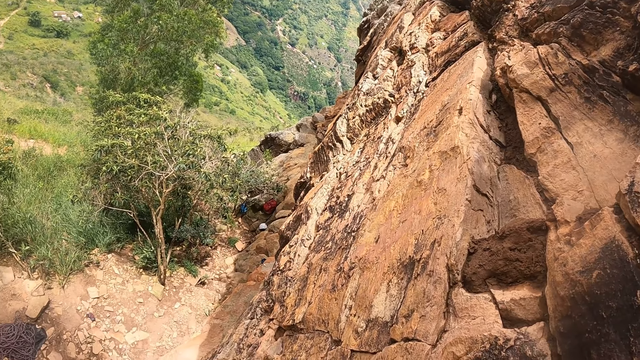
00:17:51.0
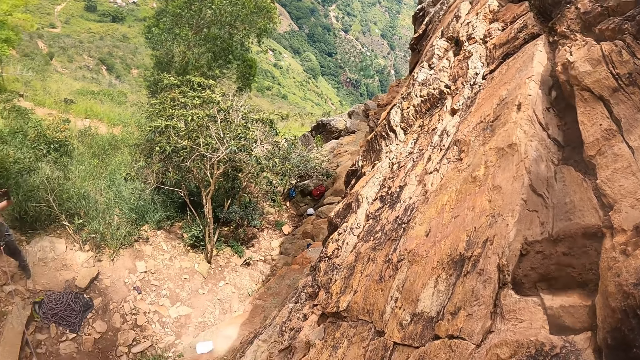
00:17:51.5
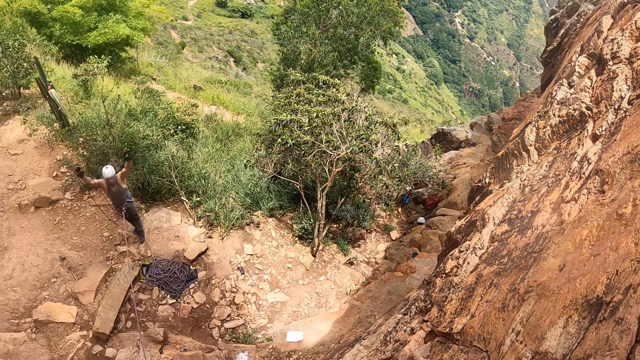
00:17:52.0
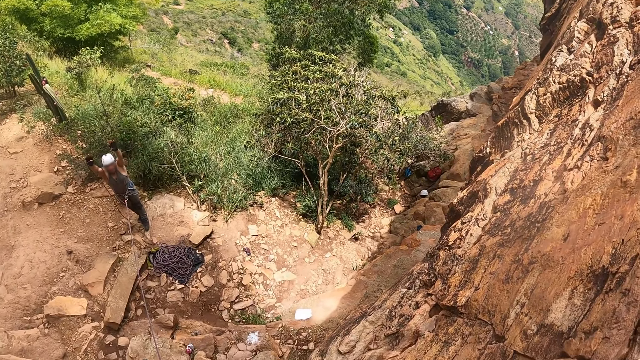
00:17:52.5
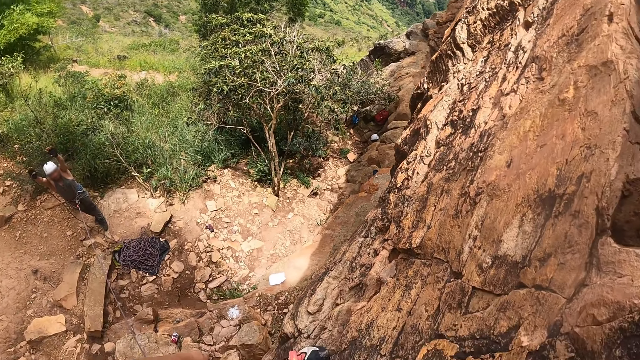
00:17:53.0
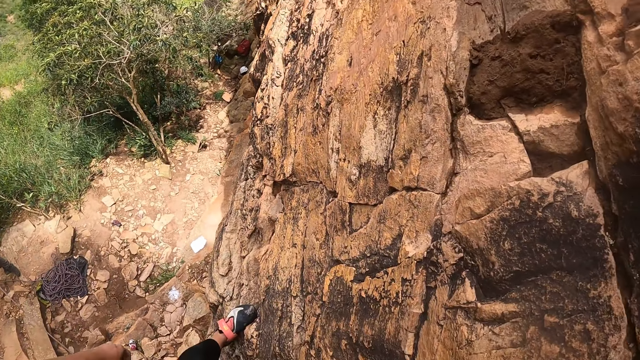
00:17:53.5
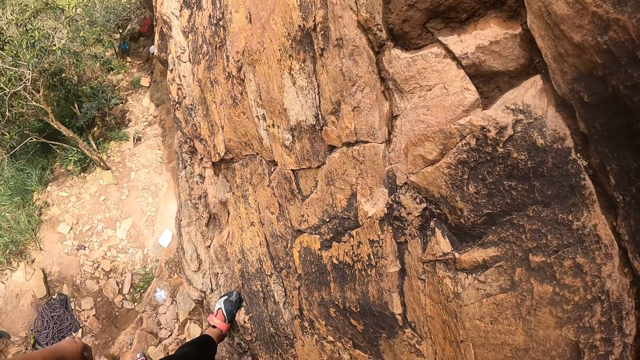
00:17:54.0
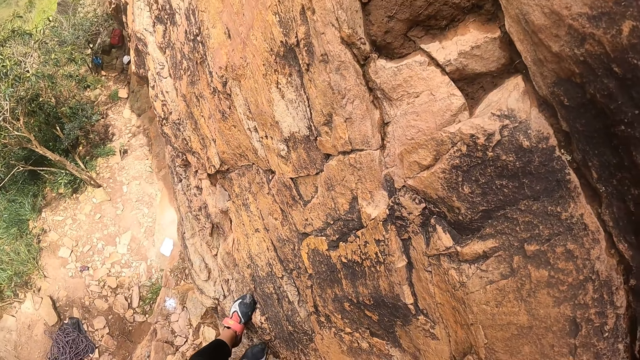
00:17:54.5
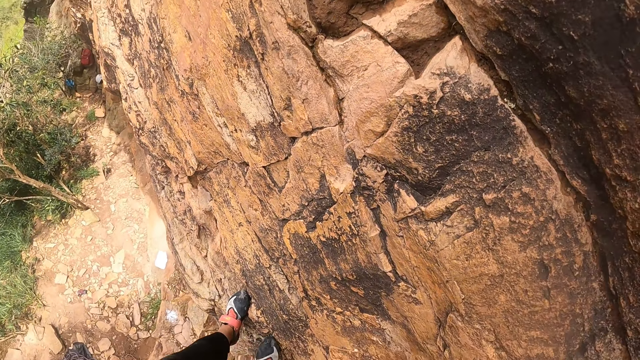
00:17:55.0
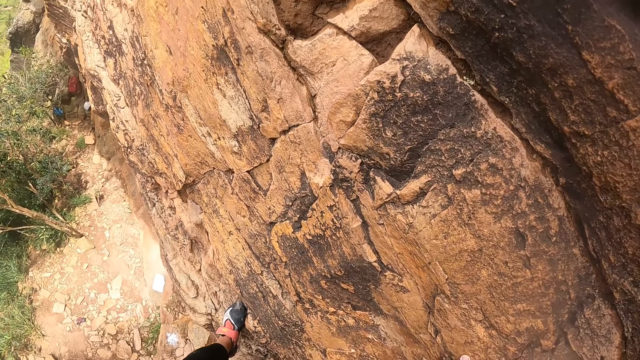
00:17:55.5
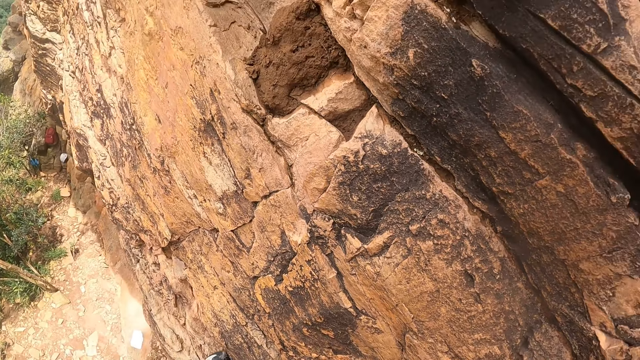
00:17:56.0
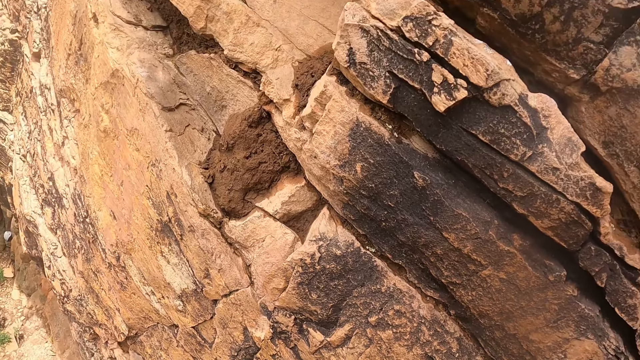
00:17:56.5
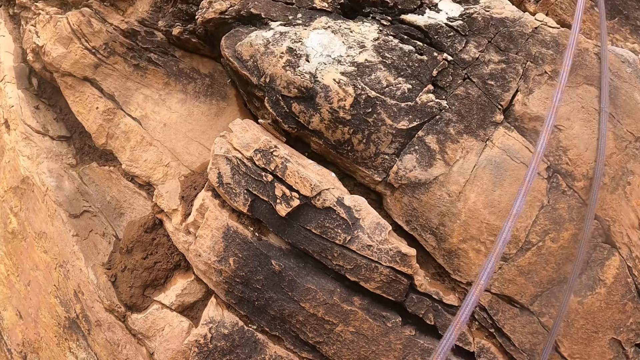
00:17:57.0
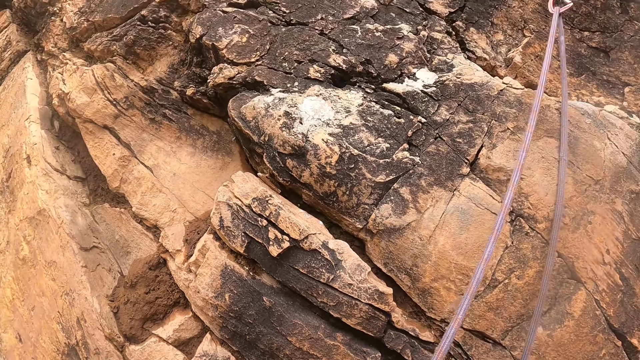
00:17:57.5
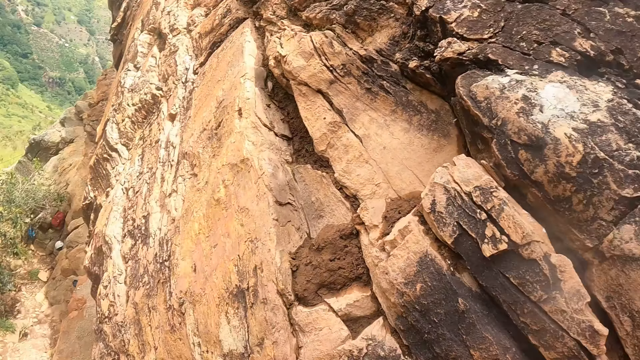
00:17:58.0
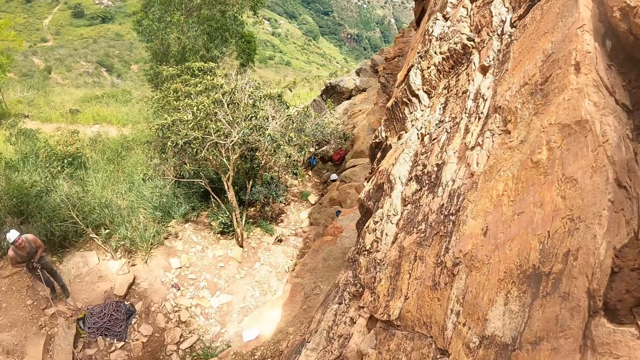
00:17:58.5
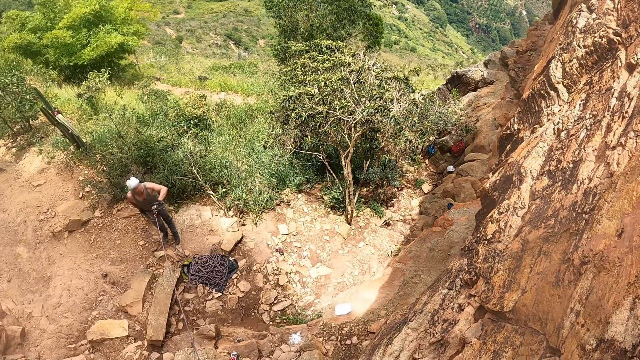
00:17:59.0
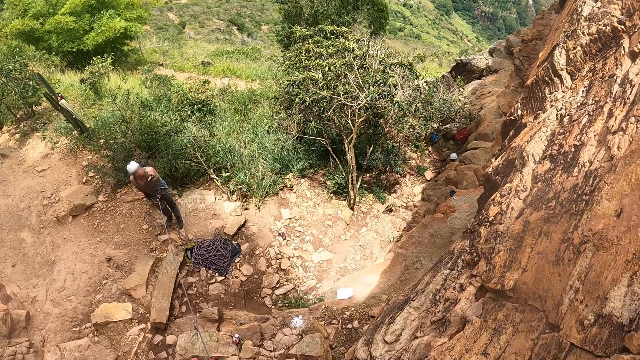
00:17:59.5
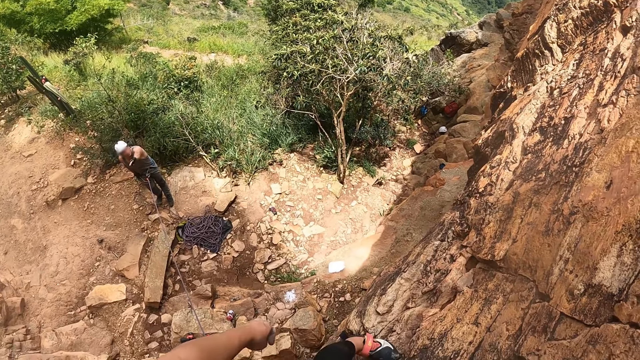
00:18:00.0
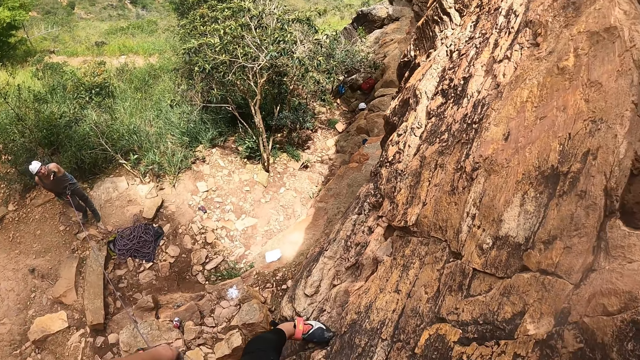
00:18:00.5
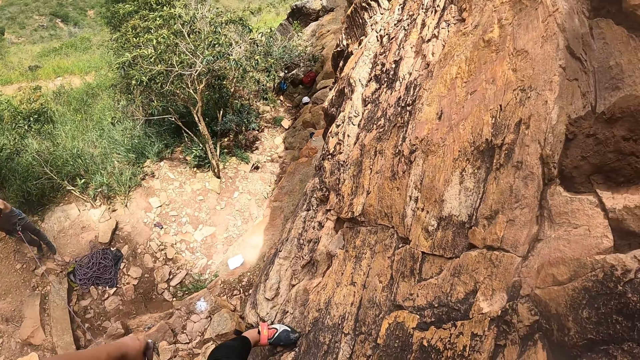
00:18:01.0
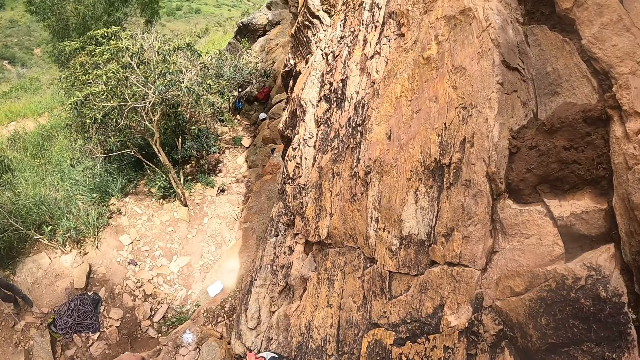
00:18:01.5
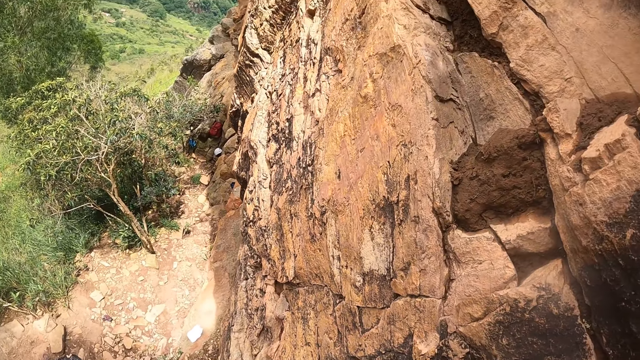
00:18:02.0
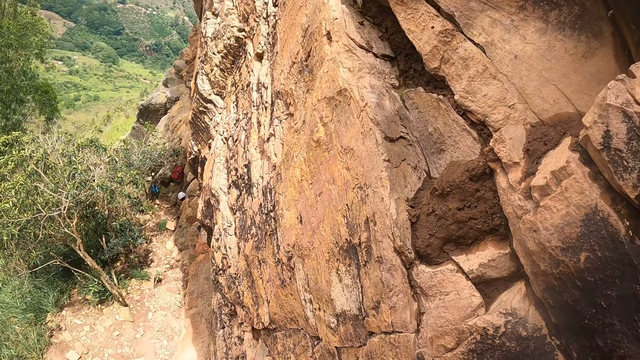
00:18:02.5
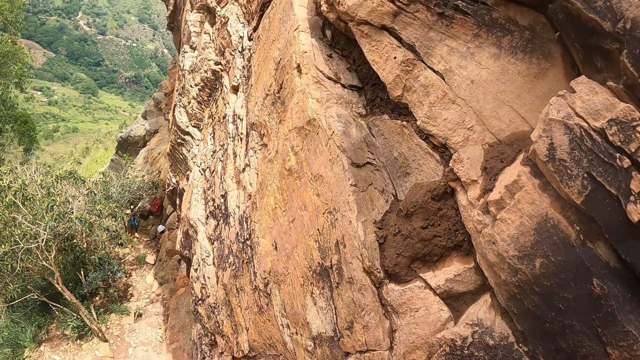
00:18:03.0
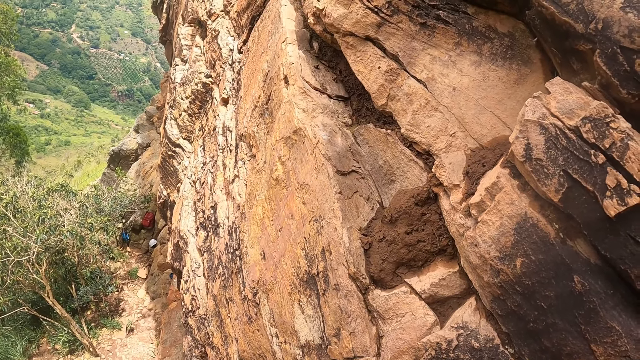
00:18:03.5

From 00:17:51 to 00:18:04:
A person interacts with the camera wearer. The camera wearer looks around.

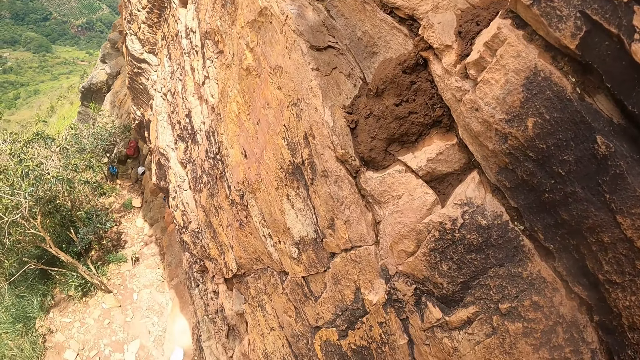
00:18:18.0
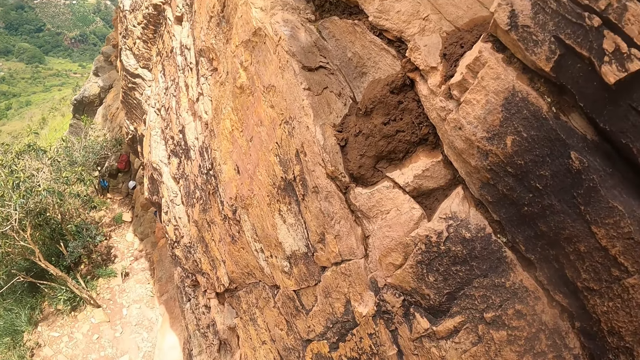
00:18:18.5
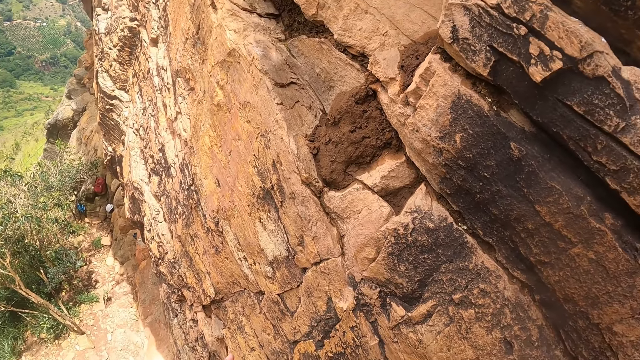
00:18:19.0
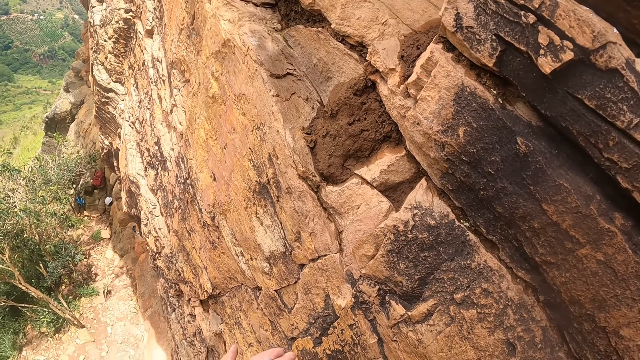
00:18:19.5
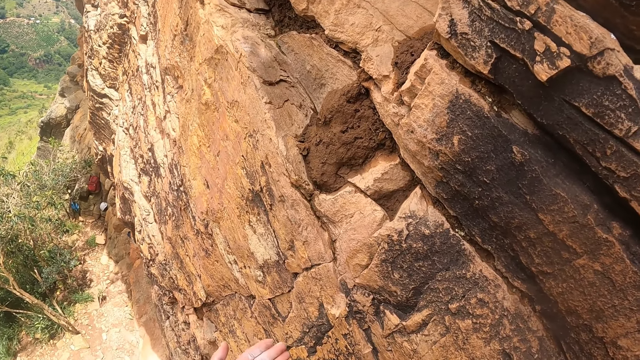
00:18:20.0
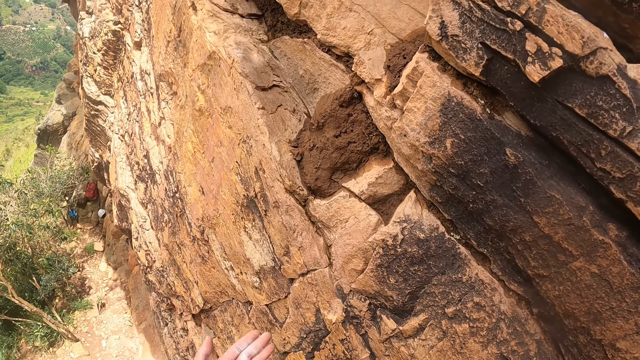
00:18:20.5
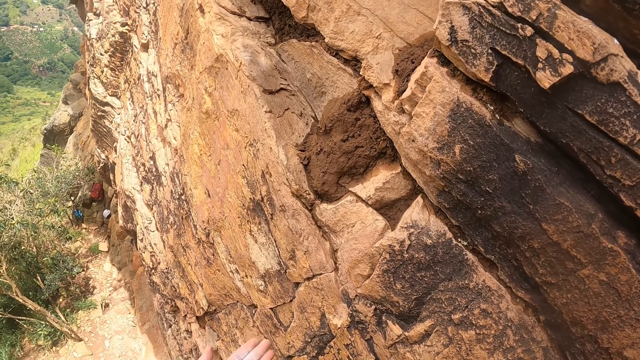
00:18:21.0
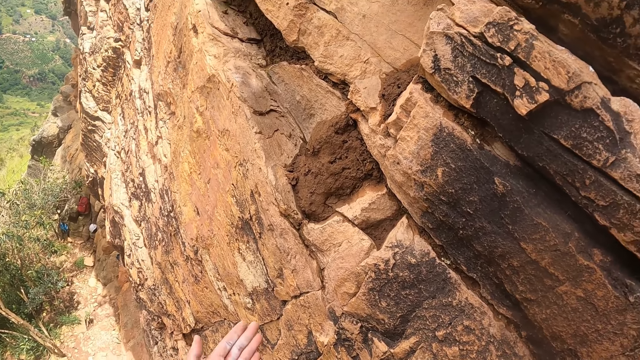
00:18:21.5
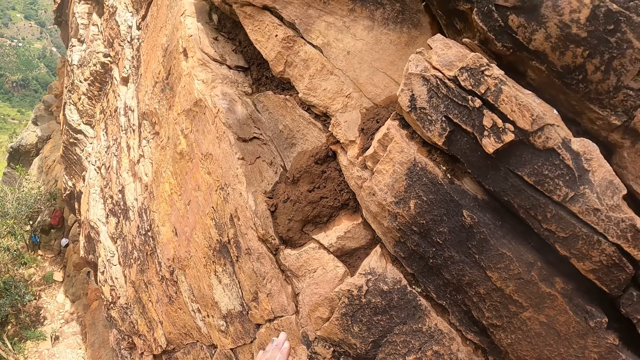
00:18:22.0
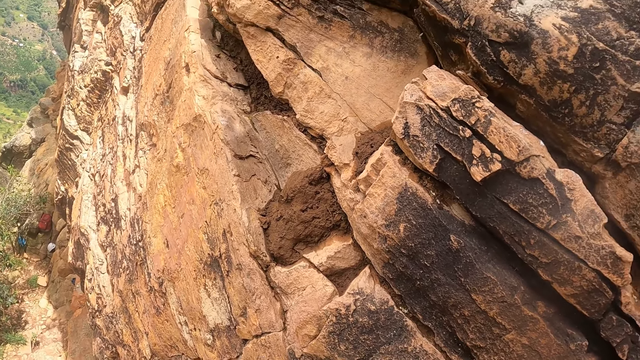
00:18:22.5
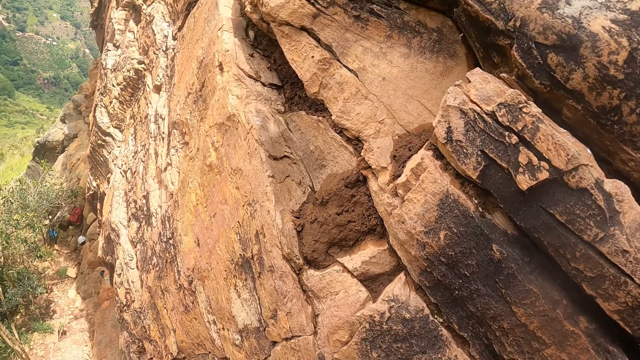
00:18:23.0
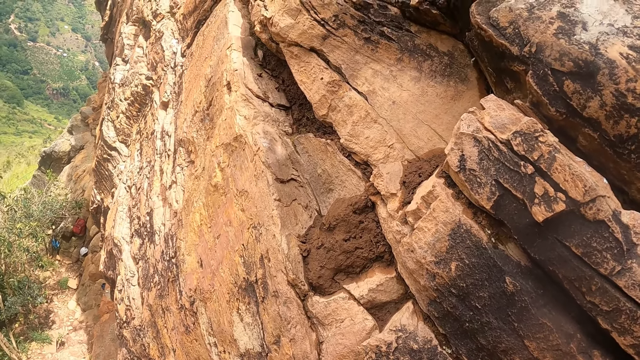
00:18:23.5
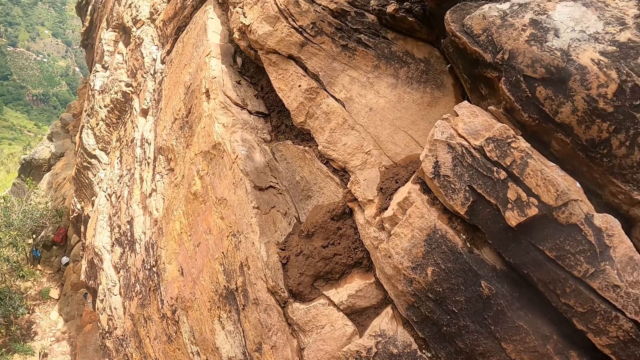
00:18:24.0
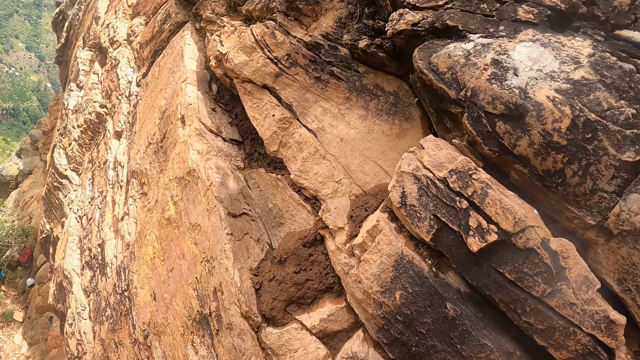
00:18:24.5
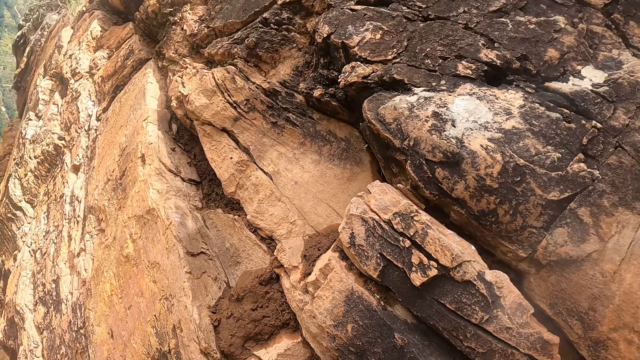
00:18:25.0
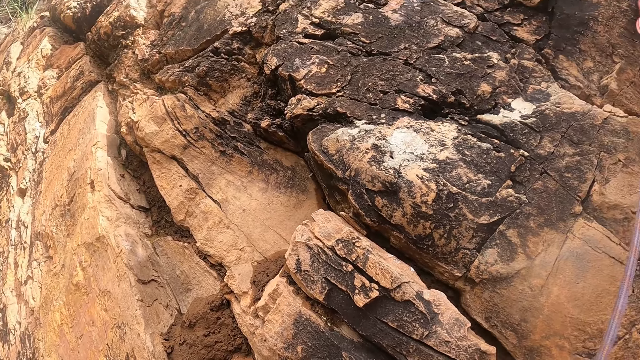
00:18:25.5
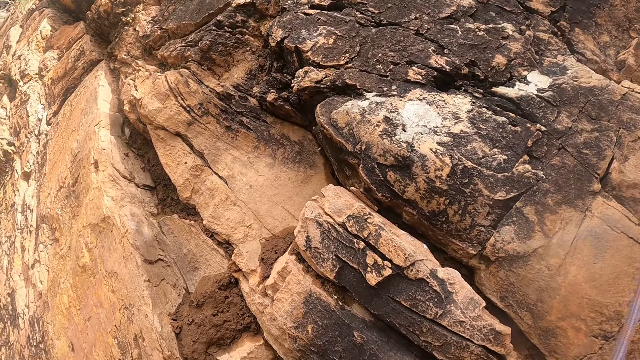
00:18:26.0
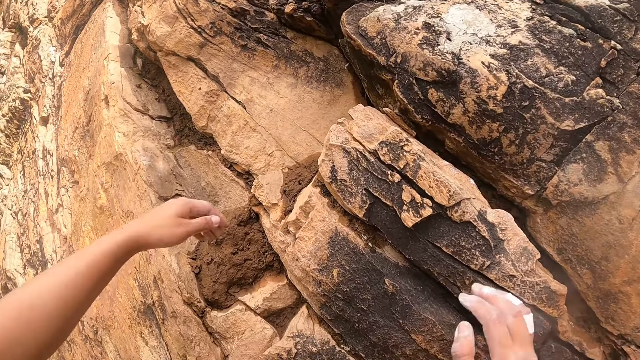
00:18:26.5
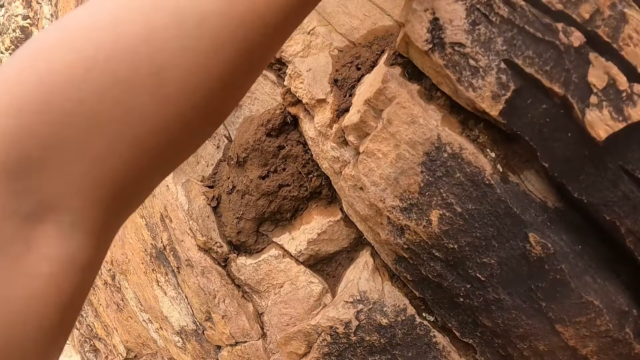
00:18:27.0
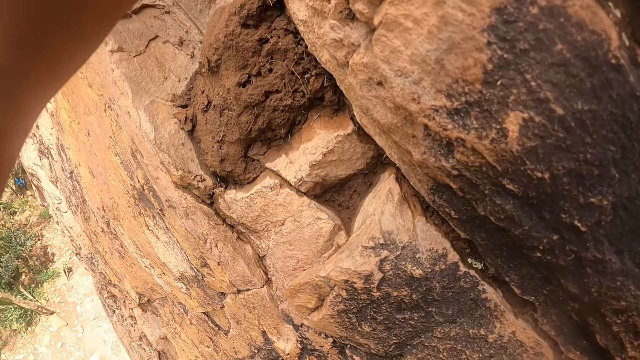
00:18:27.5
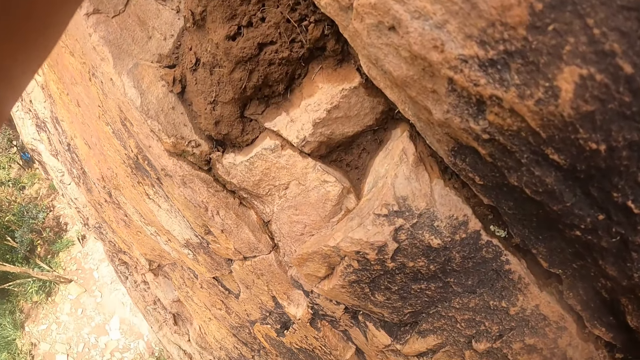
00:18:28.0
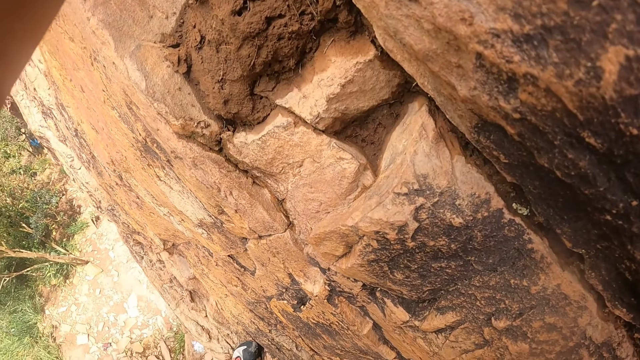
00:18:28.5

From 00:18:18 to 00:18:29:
The camera wearer moves the left hand to the rock. They move both hands to the rock.
